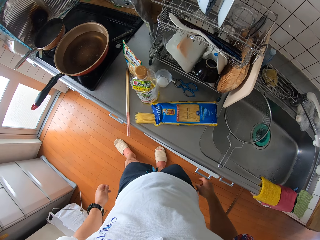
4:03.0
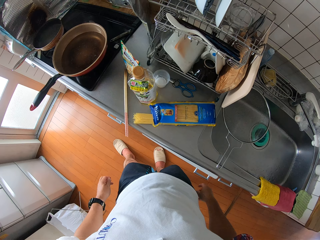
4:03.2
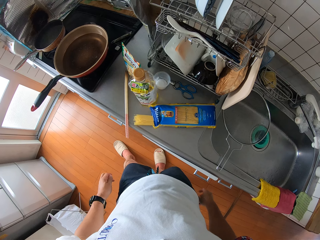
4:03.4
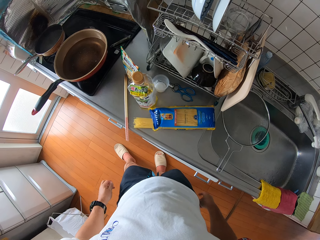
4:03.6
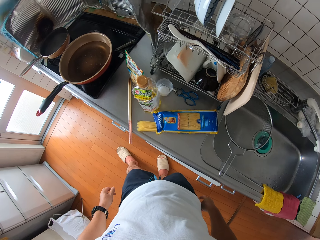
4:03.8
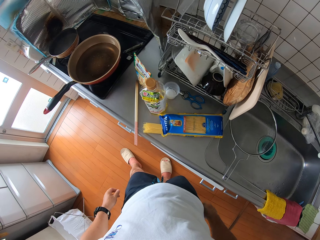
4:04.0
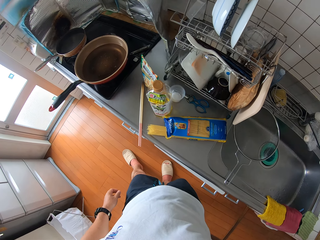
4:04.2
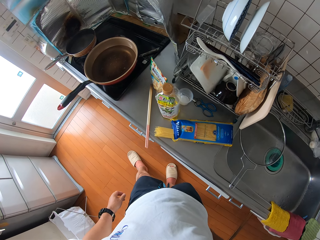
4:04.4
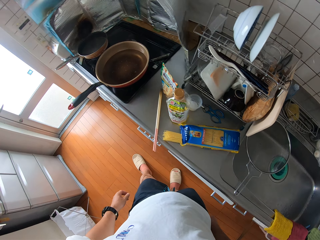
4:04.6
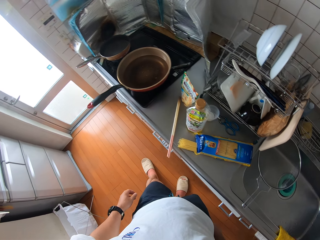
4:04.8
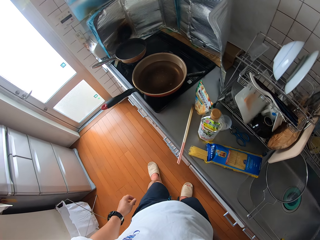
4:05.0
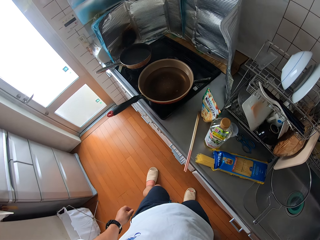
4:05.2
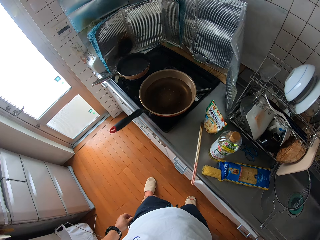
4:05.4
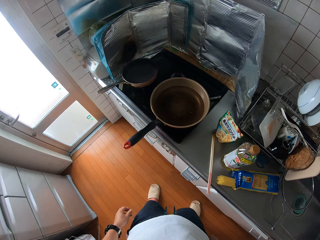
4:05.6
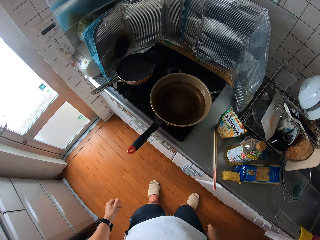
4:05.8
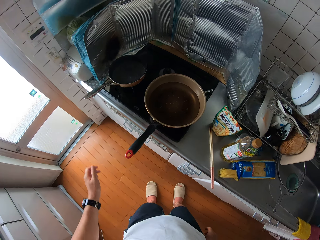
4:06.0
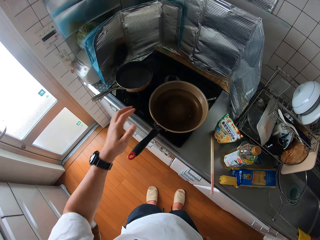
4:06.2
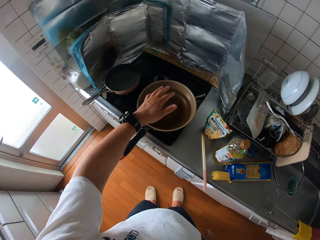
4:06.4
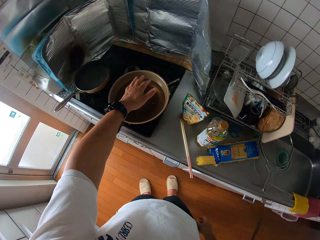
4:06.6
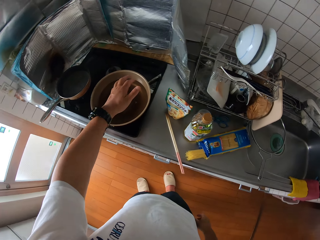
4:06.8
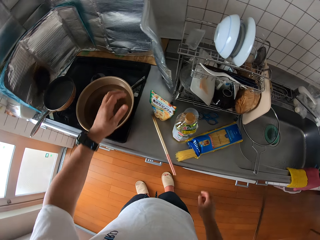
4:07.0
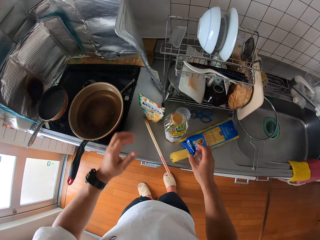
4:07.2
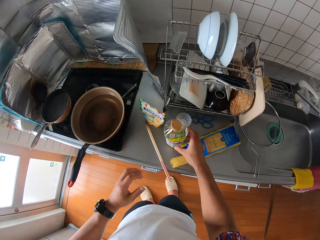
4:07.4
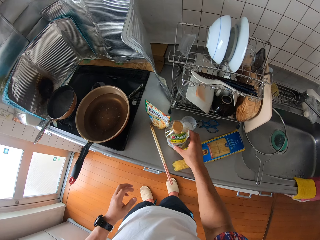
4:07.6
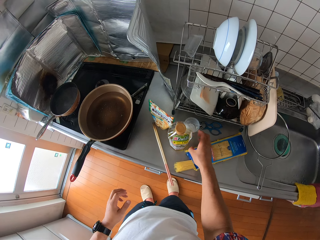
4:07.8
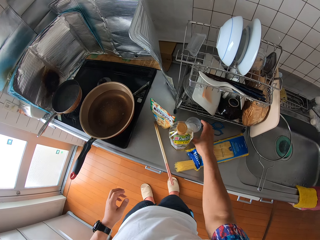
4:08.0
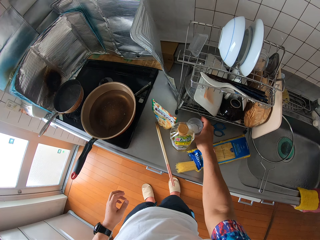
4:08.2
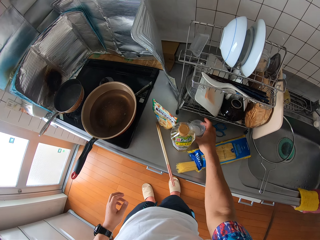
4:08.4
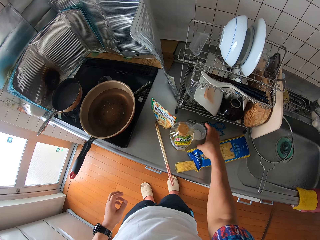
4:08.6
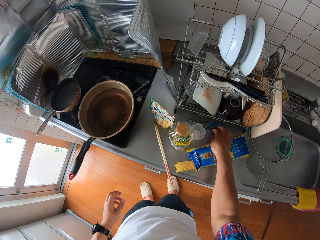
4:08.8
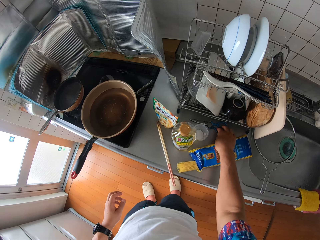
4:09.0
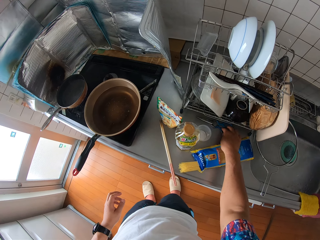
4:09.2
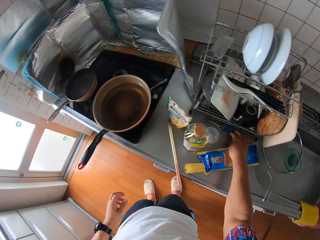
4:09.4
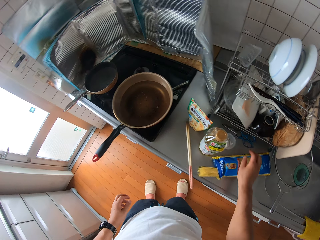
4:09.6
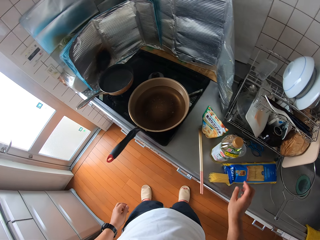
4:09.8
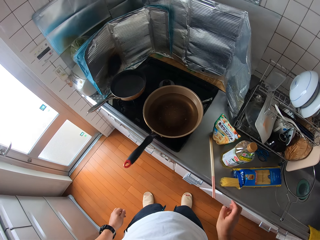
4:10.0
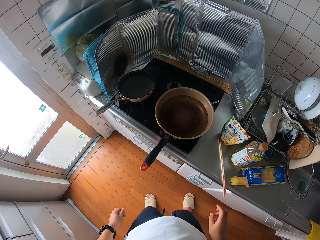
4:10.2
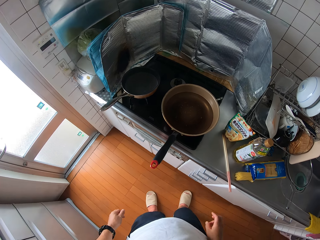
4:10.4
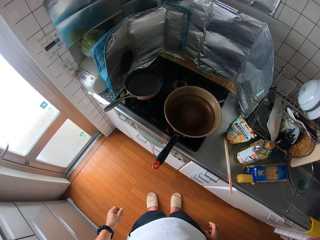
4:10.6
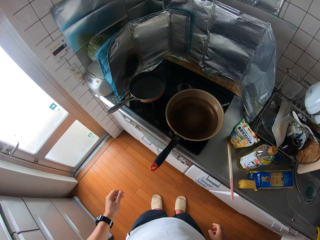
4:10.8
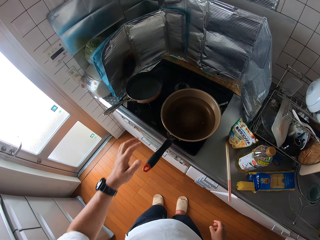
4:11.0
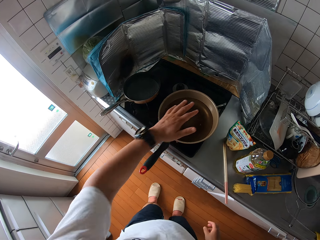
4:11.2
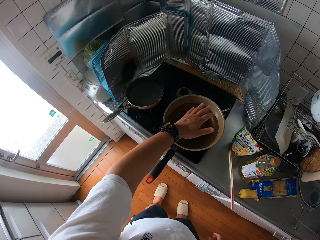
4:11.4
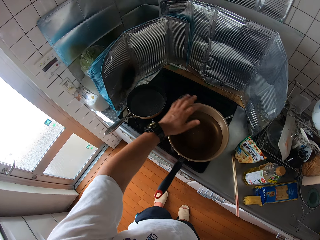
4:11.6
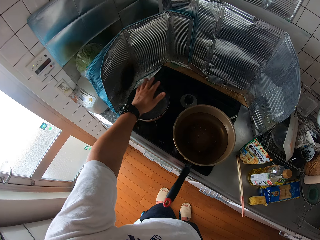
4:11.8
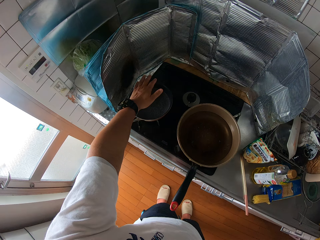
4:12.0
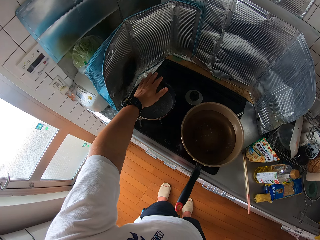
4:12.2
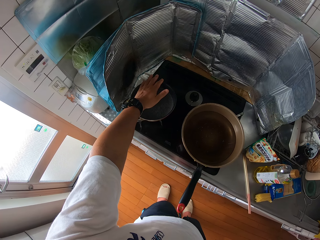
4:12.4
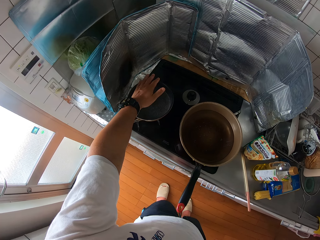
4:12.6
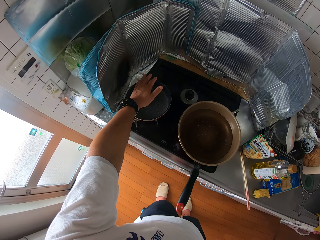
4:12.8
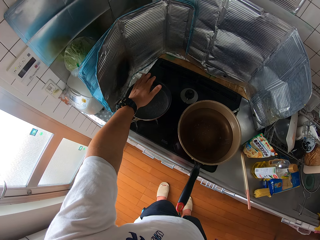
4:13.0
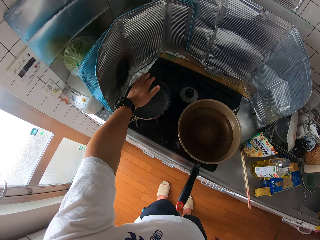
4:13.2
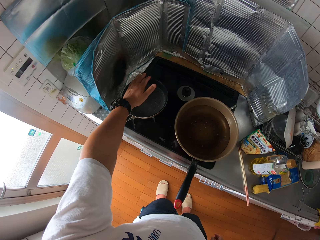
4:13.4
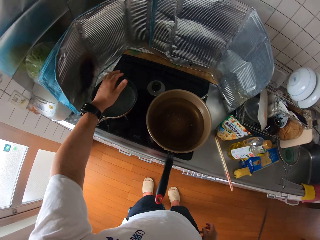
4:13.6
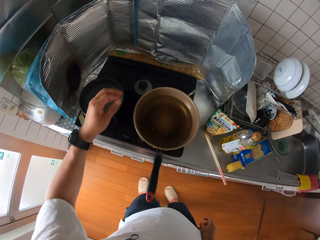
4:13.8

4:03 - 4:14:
The camera wearer looks around the kitchen. He places his left hand over the frying pan on the cooker. He moves the bottle of oil on the table with his right hand. He moves the cup on the table with his right hand. He moves the scissors on the table with his right hand. He places his left hand over the frying pans on the cooker.

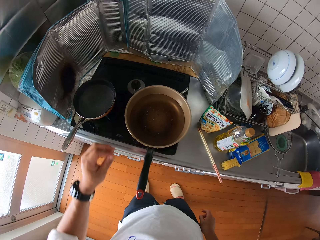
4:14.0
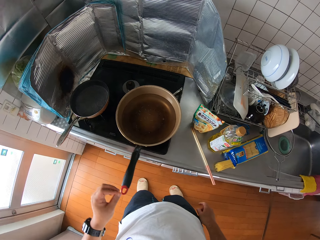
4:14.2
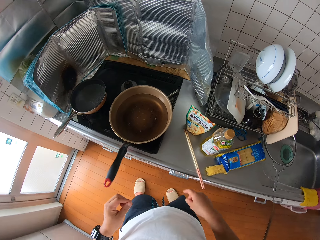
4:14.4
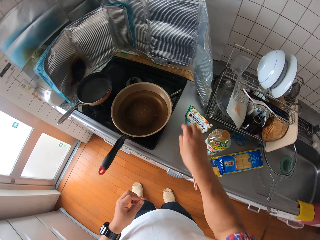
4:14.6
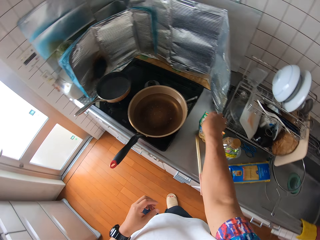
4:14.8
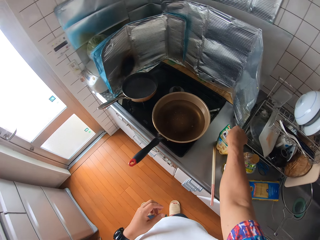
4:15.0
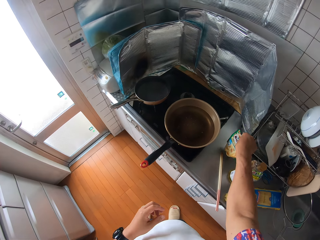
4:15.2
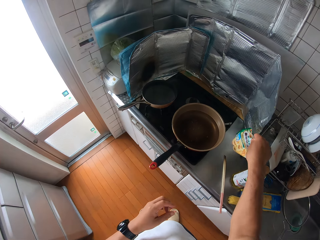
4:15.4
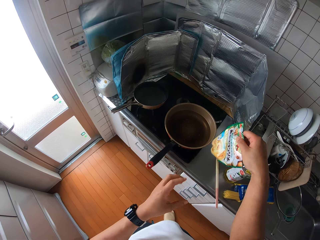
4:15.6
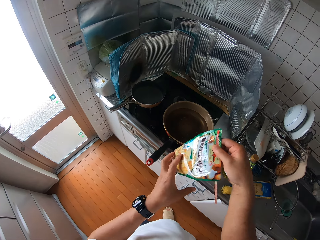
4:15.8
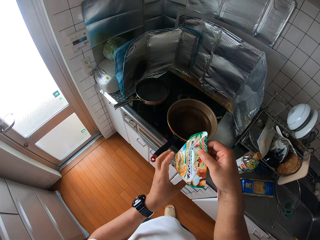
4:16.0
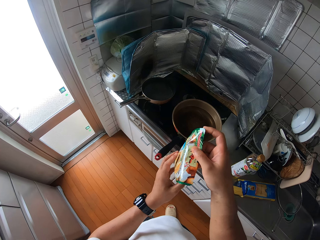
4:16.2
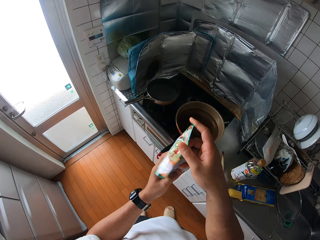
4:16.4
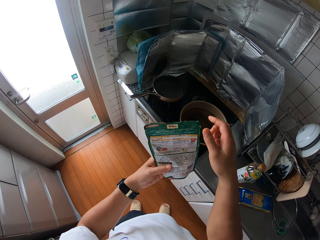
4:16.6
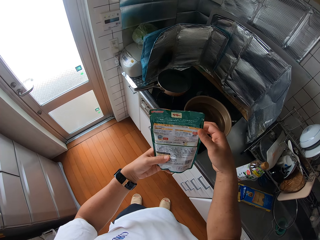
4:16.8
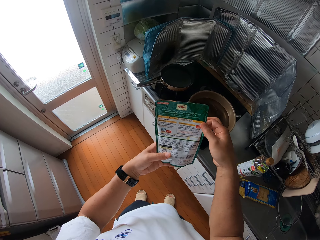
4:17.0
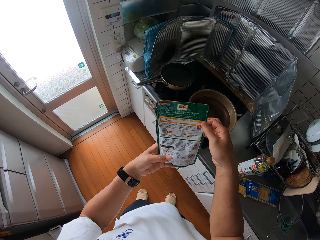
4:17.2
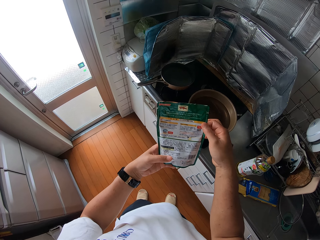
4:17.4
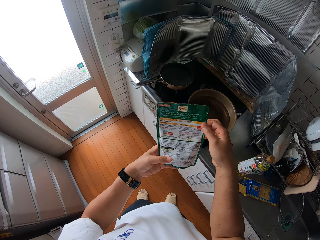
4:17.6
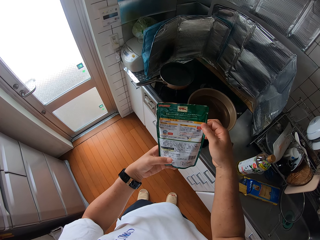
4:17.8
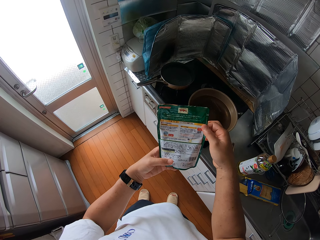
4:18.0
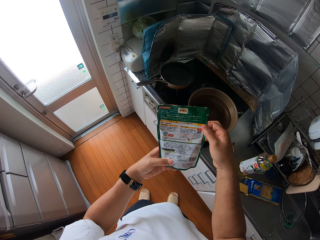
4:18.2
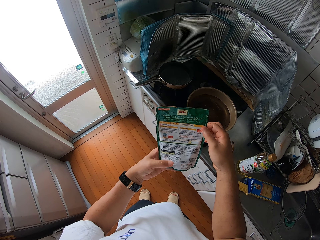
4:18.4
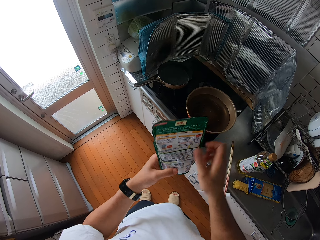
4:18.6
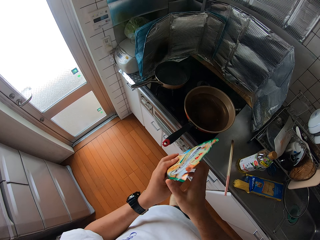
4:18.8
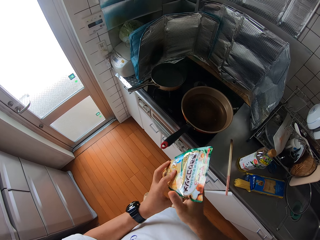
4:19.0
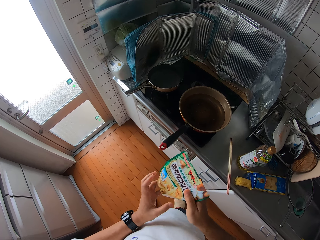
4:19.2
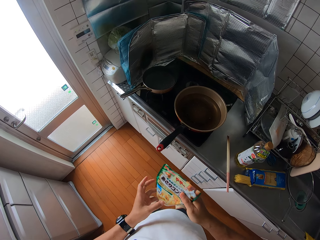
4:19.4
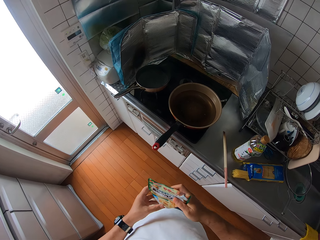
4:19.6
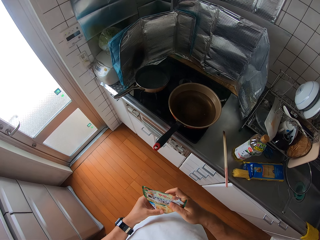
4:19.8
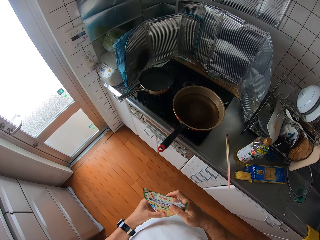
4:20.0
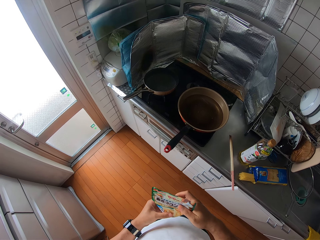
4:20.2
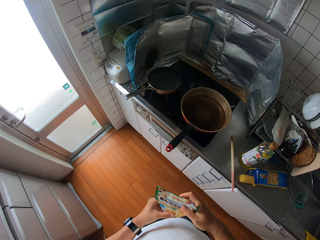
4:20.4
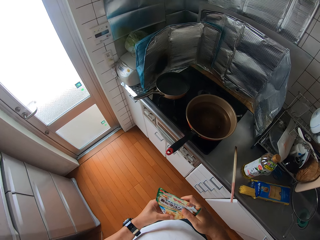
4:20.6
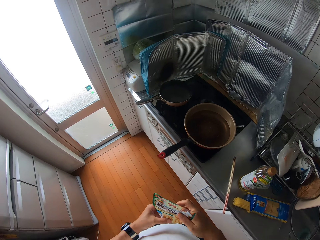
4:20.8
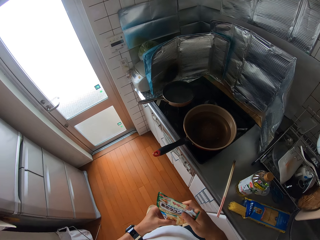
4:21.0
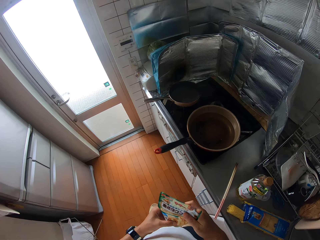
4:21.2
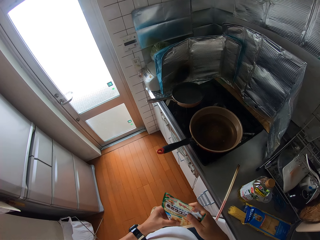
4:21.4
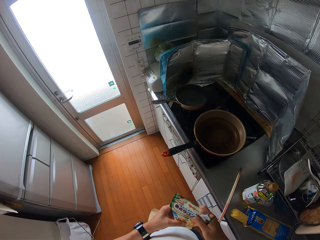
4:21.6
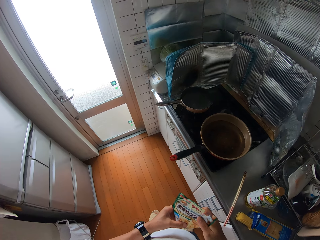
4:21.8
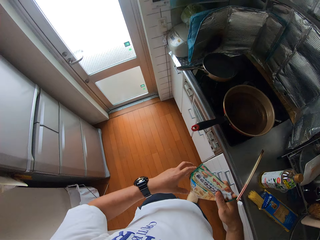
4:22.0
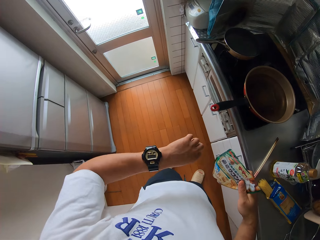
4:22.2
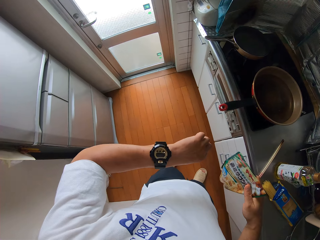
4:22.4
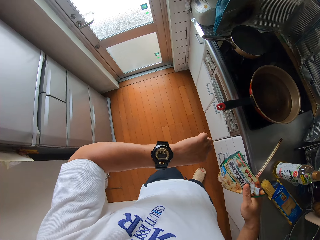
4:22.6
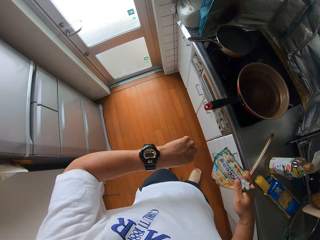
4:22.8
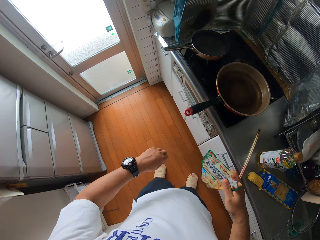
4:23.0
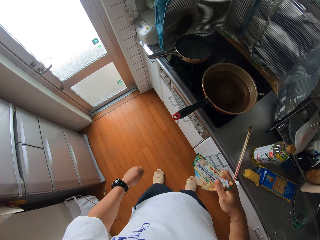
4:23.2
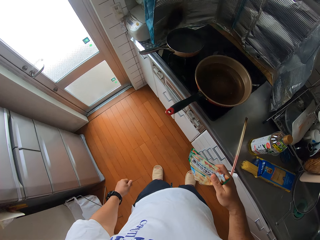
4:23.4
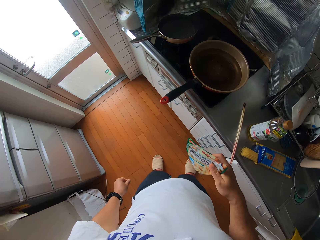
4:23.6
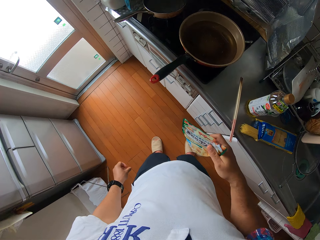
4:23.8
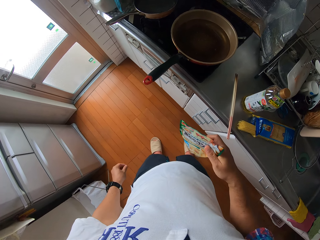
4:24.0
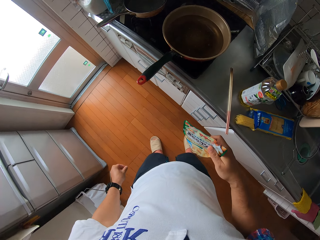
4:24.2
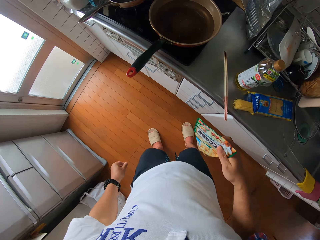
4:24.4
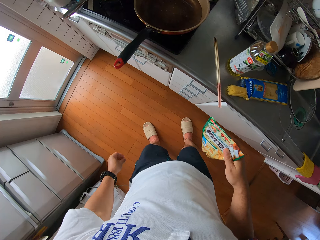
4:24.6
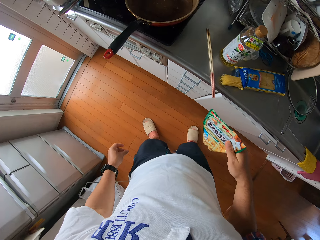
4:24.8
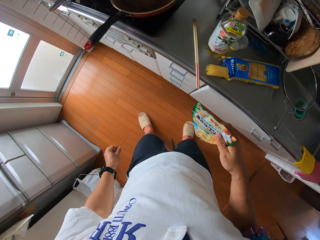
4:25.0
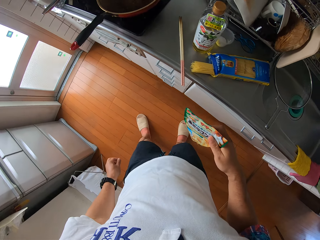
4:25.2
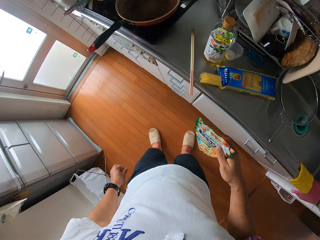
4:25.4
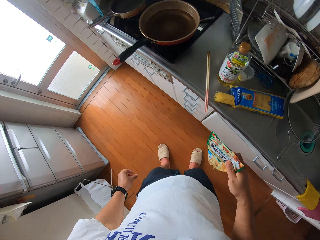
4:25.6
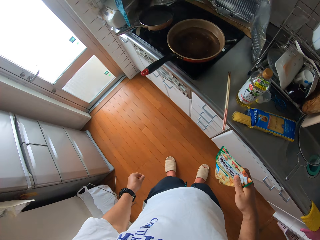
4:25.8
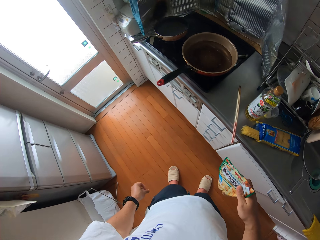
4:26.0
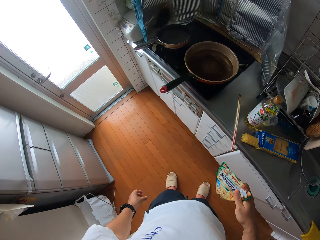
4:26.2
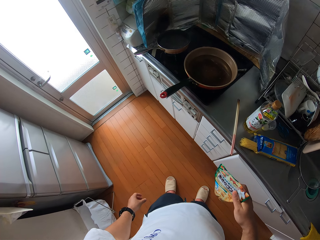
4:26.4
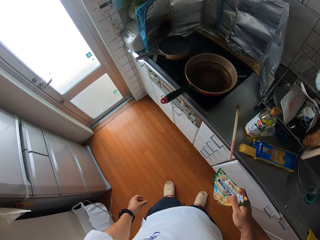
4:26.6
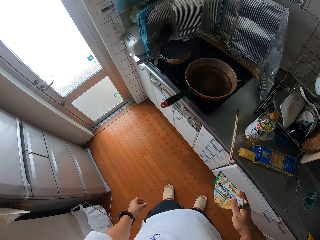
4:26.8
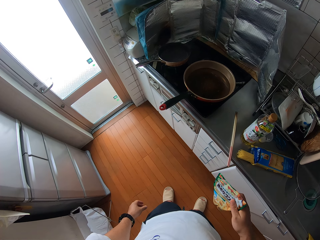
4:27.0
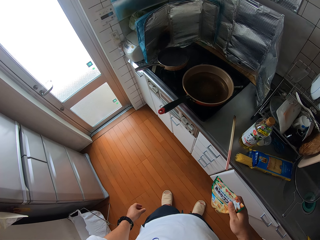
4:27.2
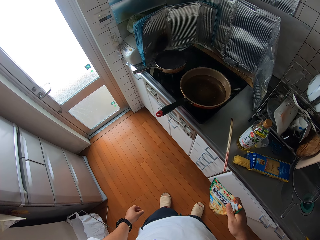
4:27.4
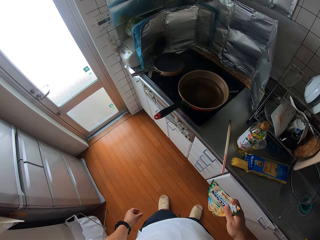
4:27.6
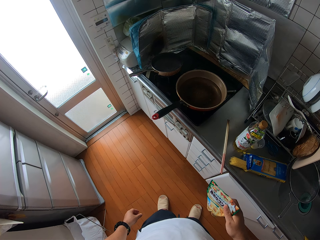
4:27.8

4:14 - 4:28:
The camera wearer picks up the packet from the table with his right hand. He stares at the packet. He looks at his wristwatch. He looks around the kitchen.
